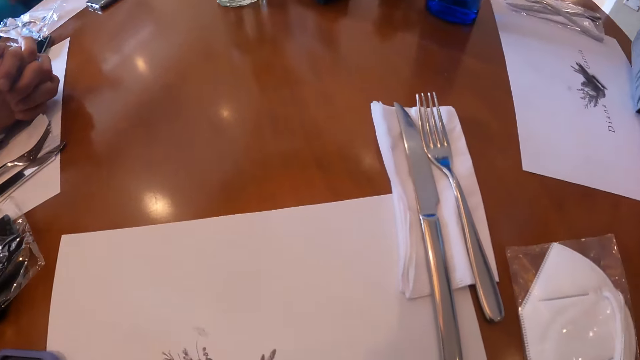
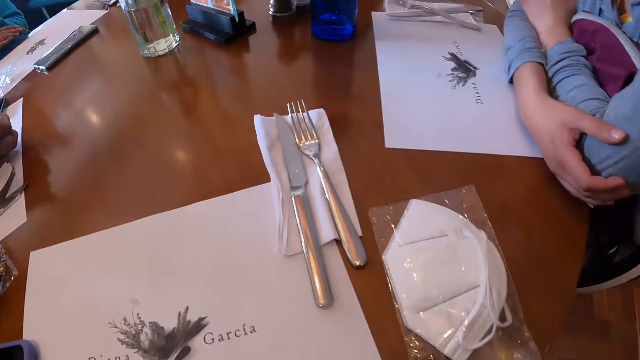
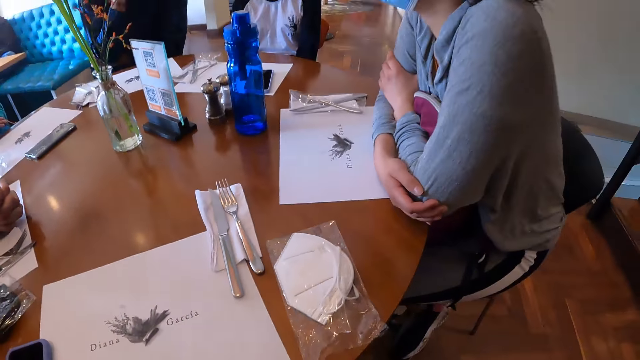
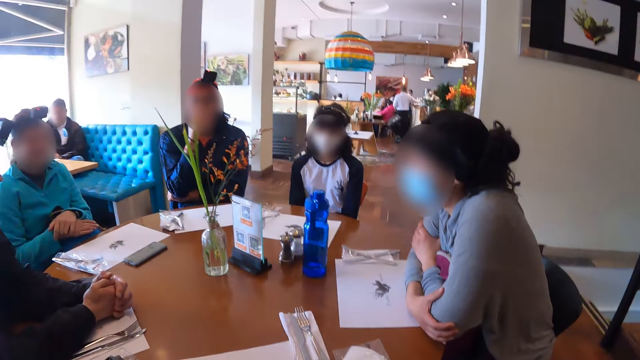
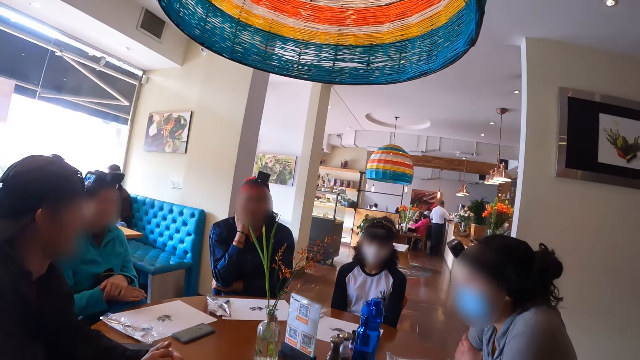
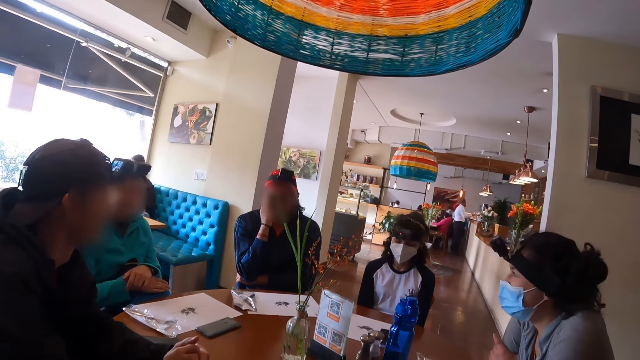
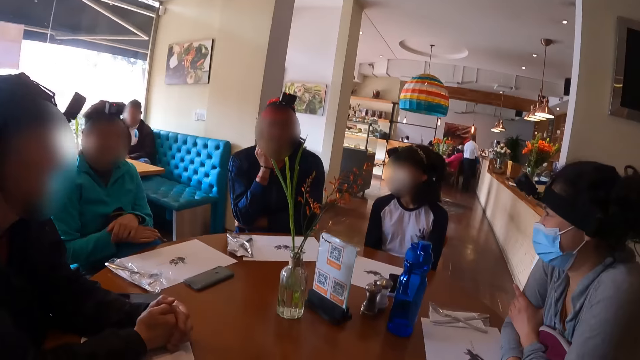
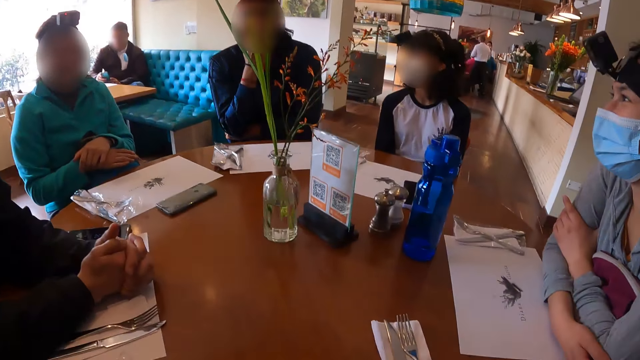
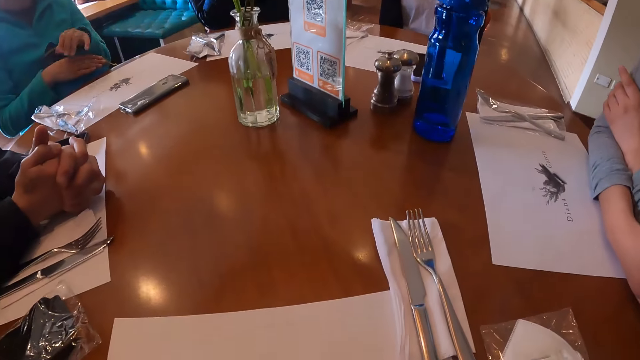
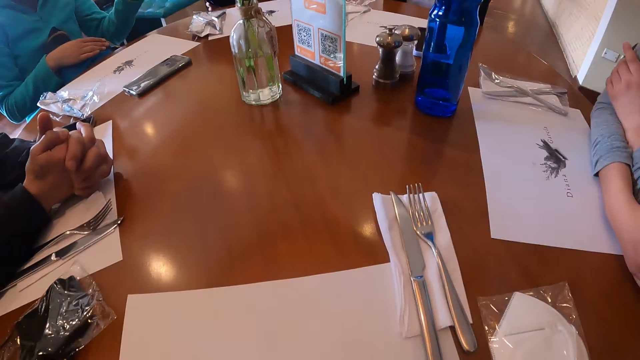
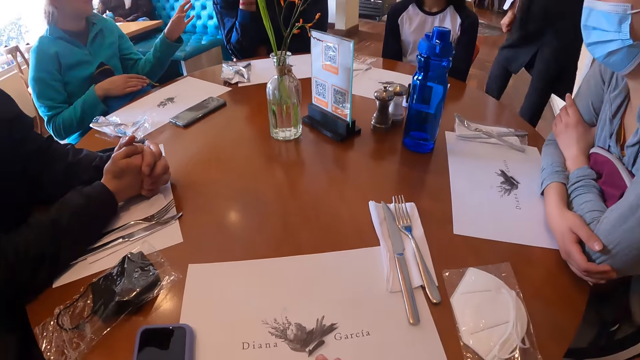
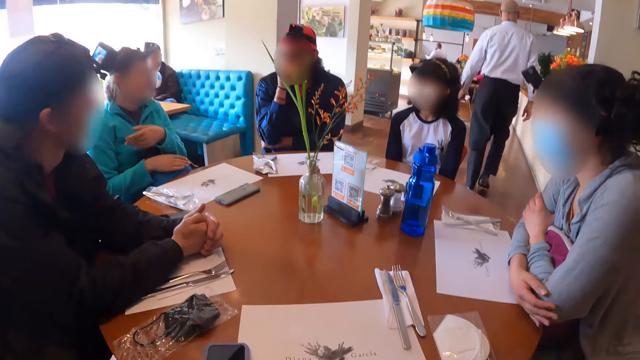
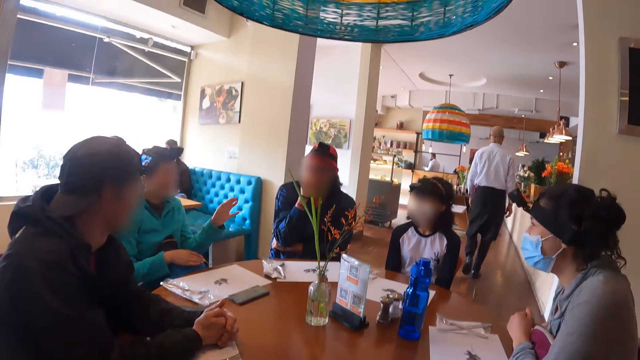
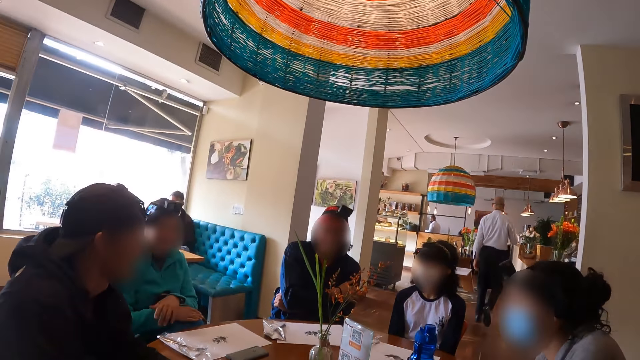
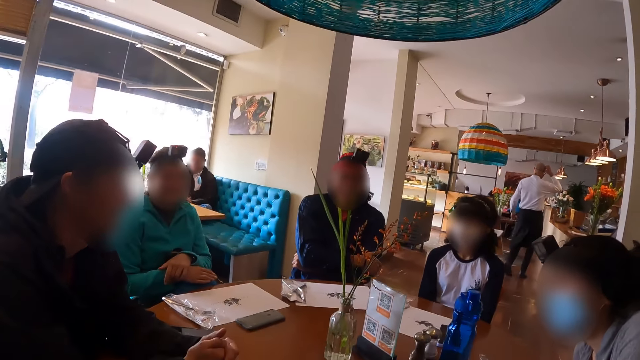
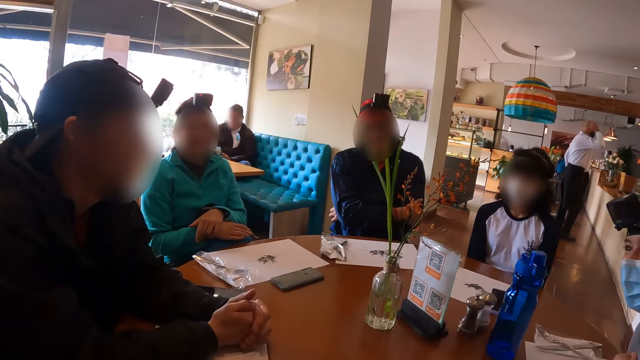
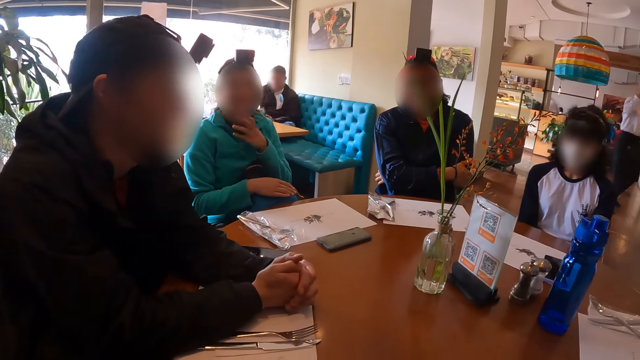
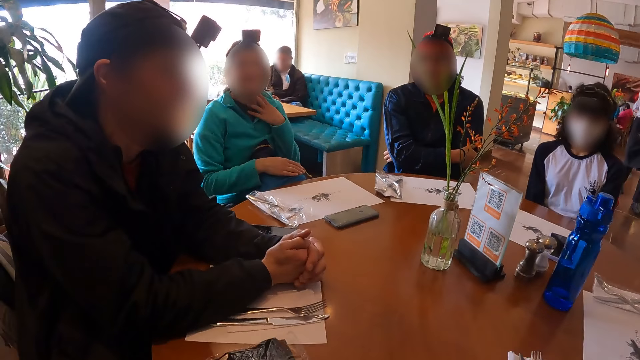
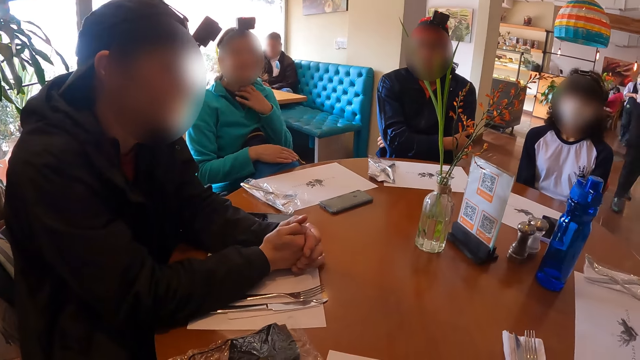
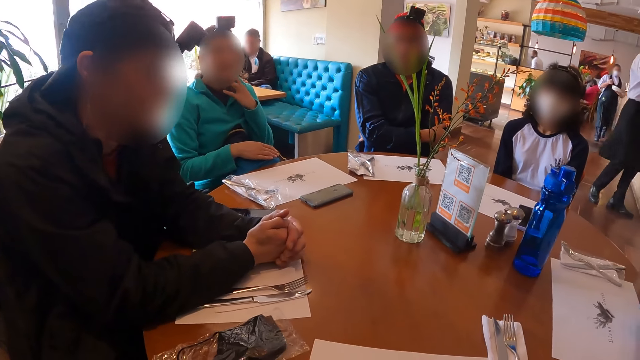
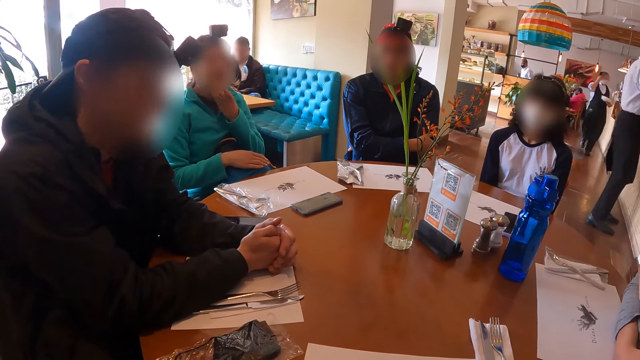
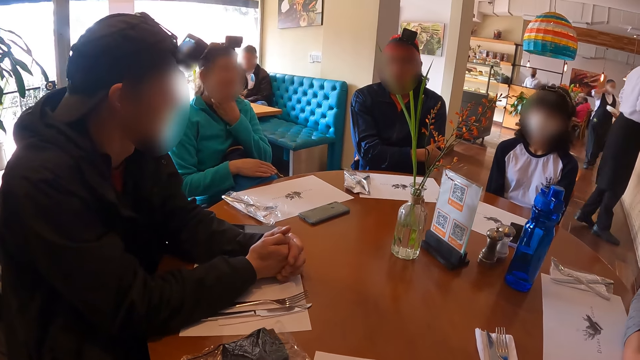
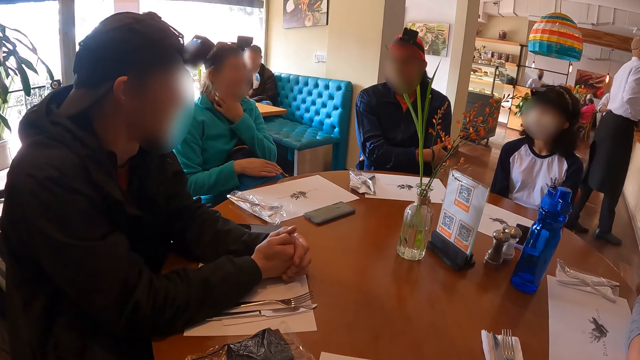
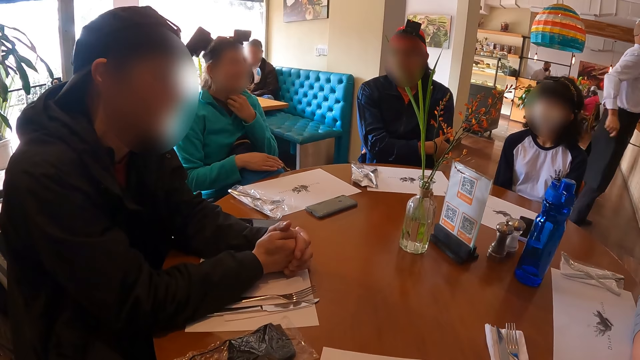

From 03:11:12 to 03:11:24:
The camera wearer looks around the room. The man places his left hand on his right hand on the bag on his lap. The woman walks from the kitchen through the reception area towards a dining area with a stack of plates in both hands. She holds the stack of plates in her left hand.

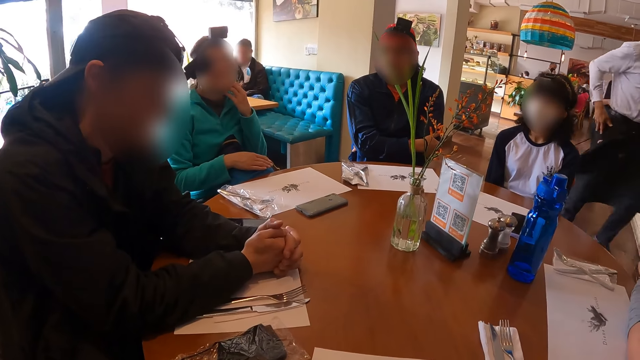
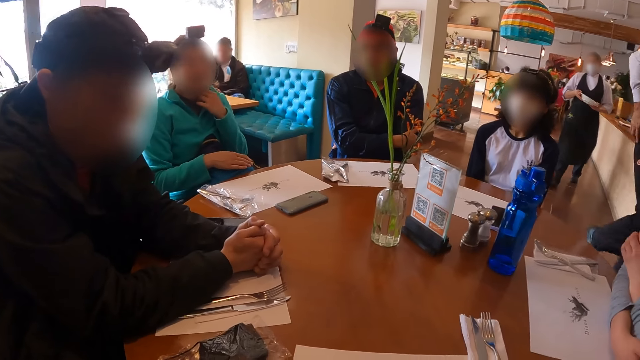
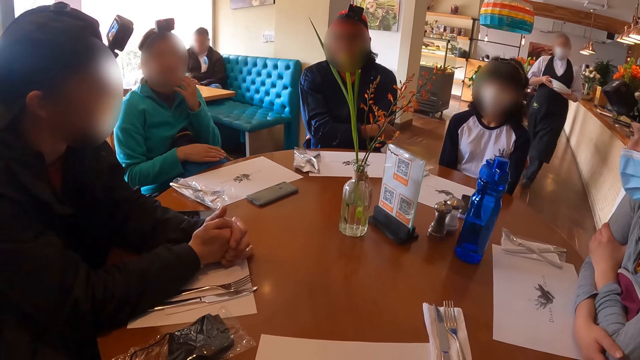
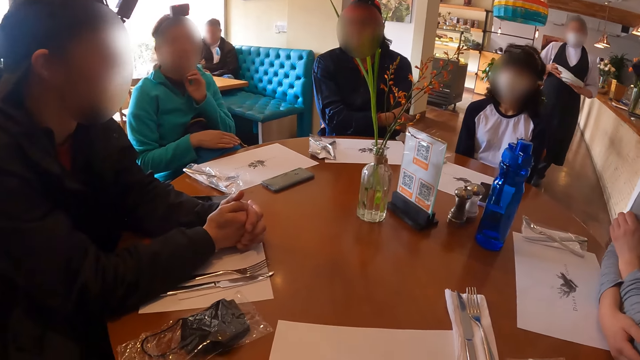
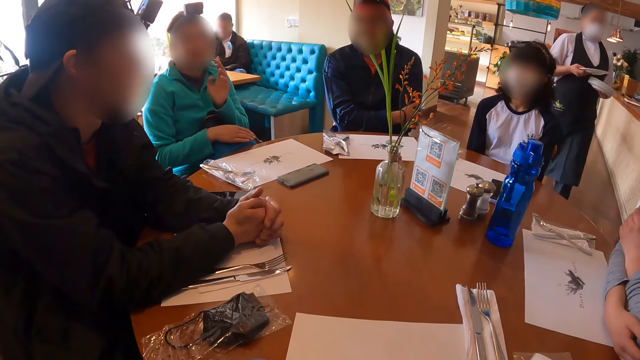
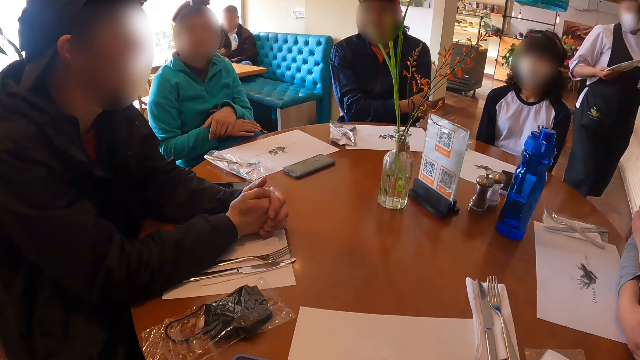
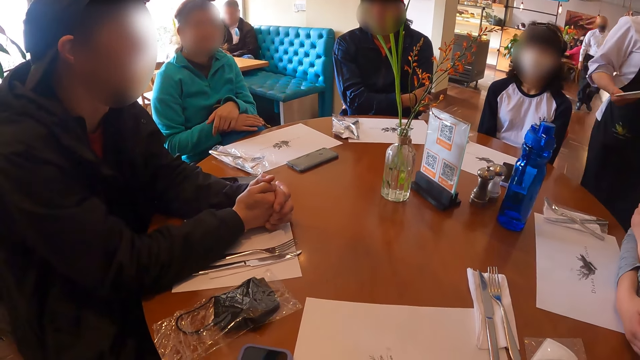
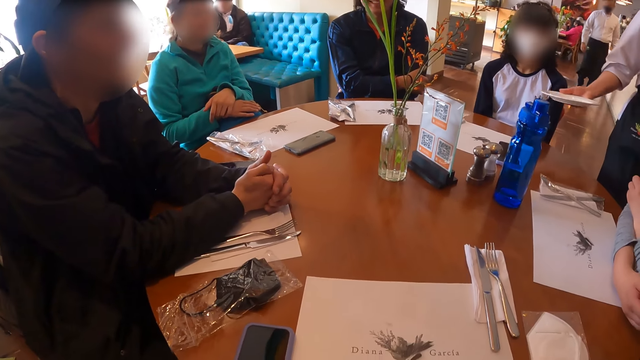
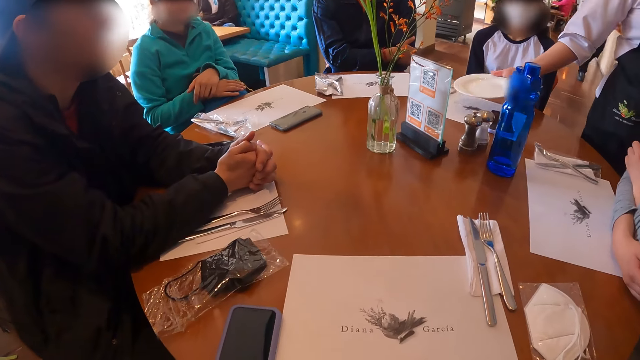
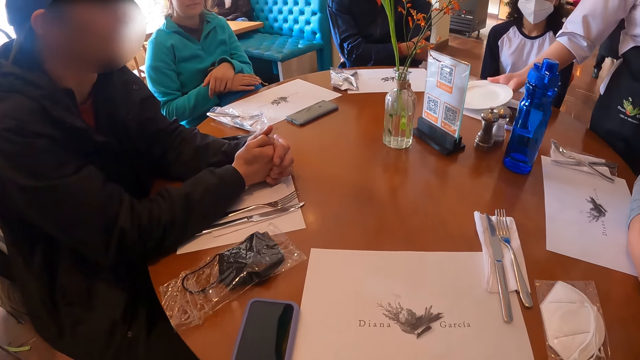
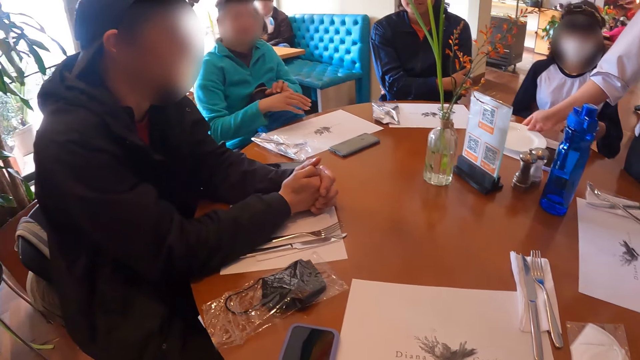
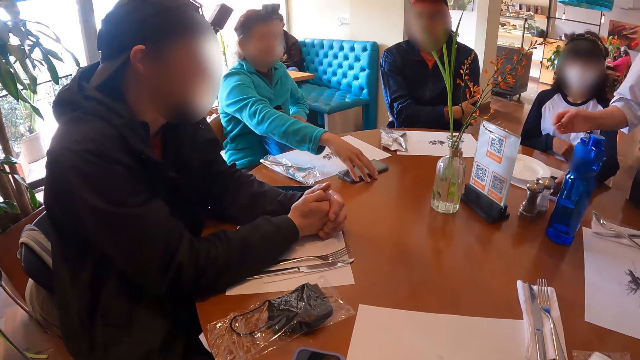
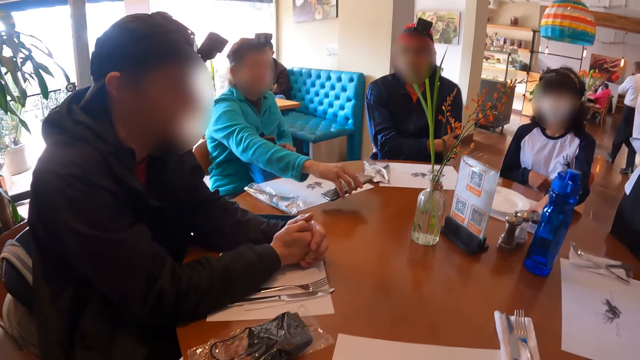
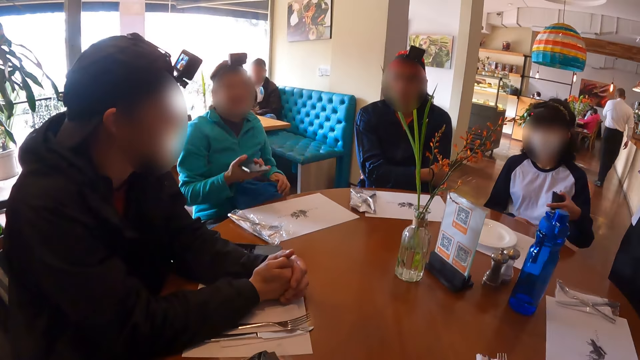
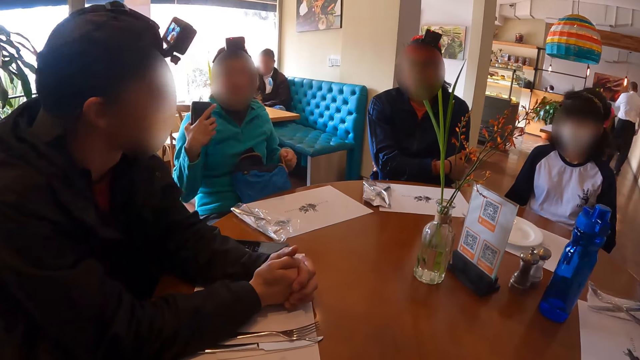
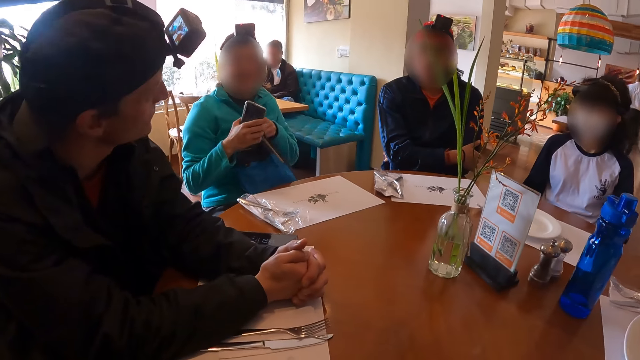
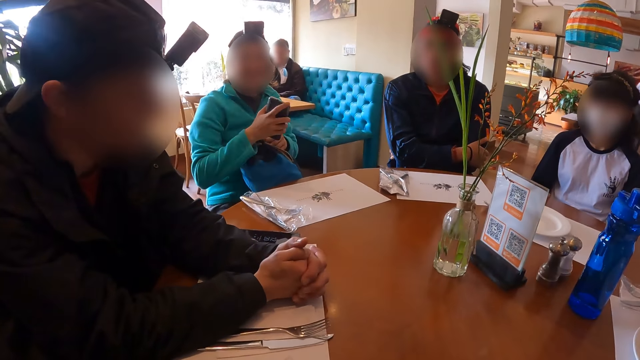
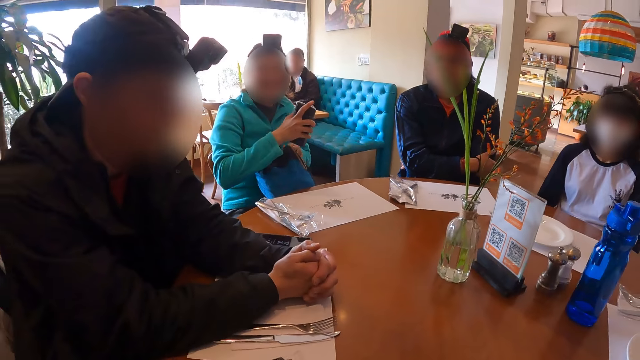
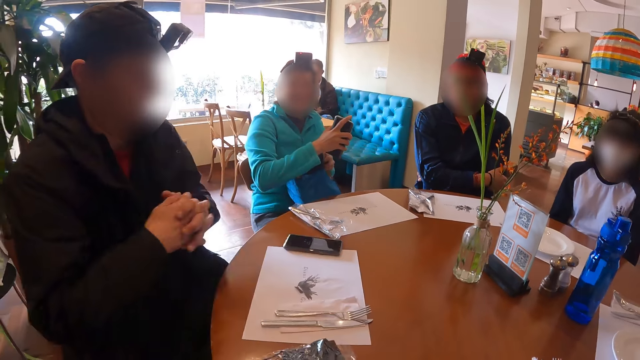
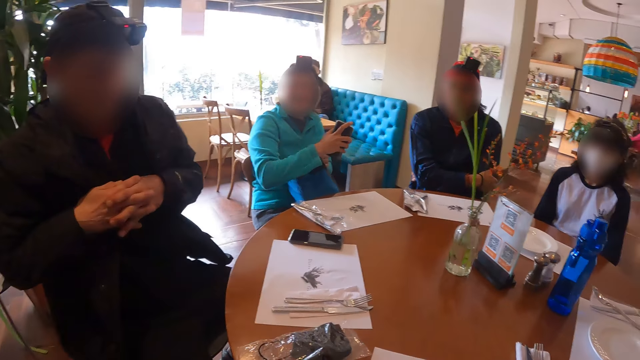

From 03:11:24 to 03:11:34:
The woman holds the stack of plates with both hands. She places a plate on a table mat on the table in front of another woman with her right hand. The man picks up the phone from the table with his right hand. The second woman picks a phone from the table with her left hand. The man unzips the bag on his lap with his left hand. The first woman places a plate on the table mat on the table in front of a third woman with her right hand. The man puts his left hand inside the bag on his lap.
